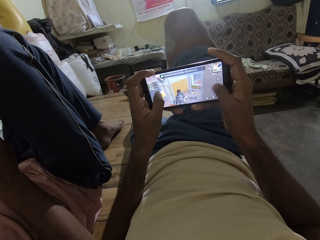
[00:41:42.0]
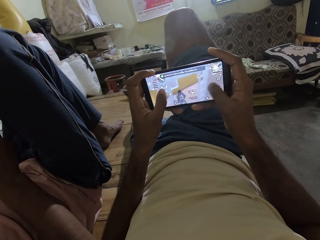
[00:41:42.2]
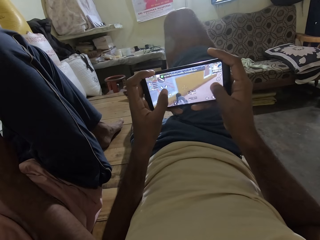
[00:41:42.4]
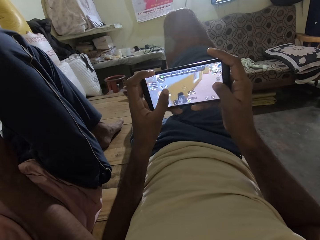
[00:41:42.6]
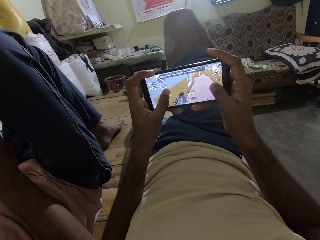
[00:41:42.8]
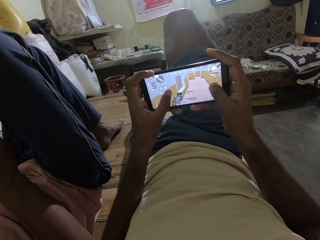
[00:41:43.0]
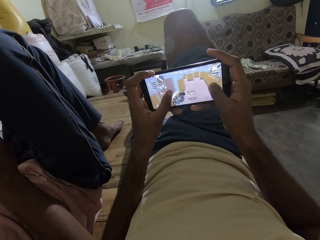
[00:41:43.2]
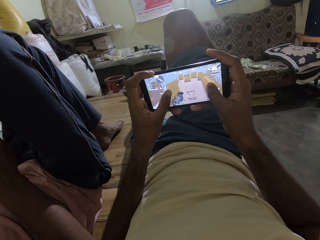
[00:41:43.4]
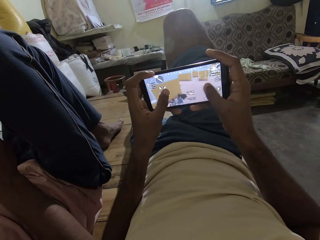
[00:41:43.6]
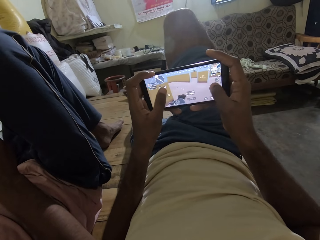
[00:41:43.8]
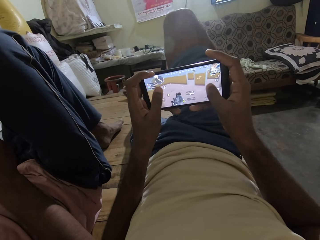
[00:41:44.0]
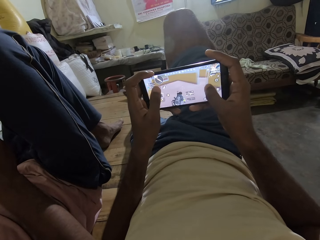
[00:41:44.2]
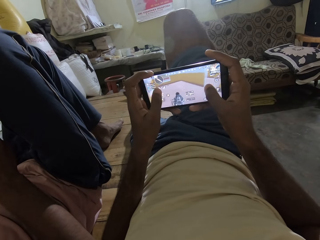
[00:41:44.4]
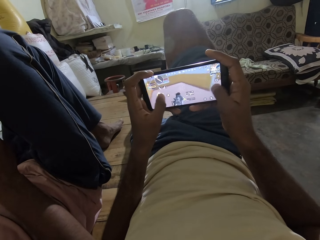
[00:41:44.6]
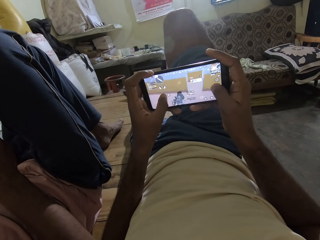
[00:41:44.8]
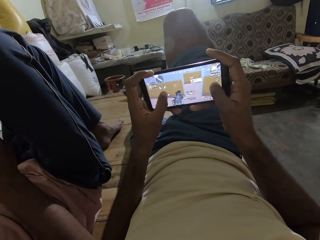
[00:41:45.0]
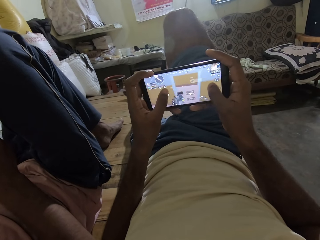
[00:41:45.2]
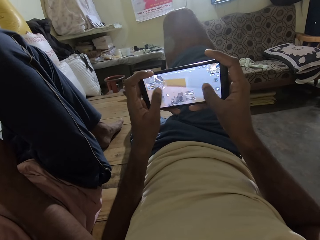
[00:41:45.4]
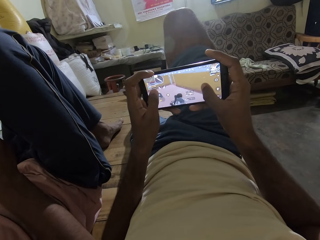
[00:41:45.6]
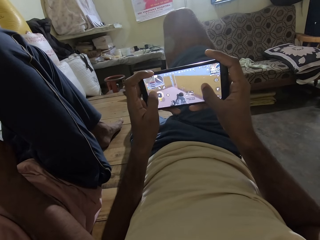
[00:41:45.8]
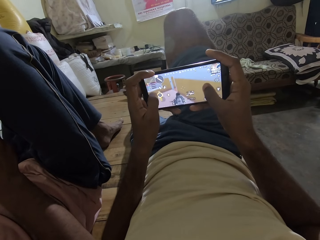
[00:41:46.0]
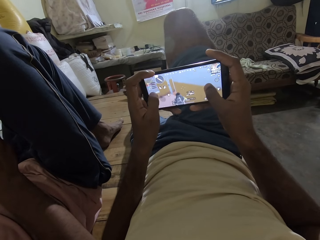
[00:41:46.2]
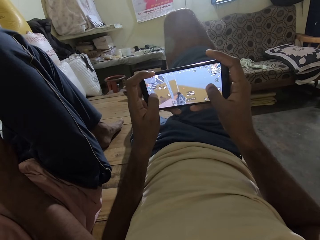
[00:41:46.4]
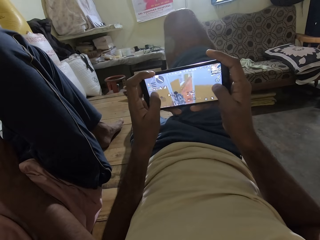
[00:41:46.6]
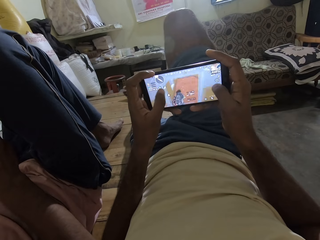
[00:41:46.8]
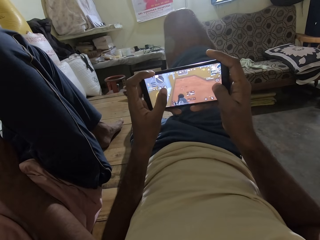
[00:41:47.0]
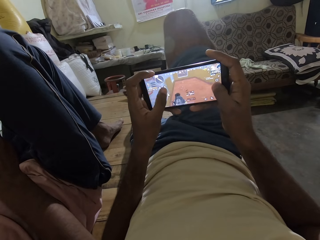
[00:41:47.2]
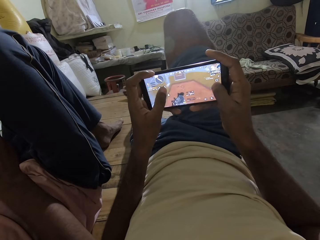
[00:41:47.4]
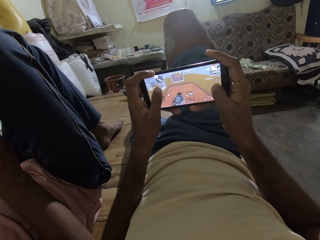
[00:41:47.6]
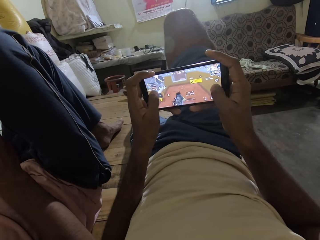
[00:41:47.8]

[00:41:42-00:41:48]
The man sleeps next to the camera wearer.

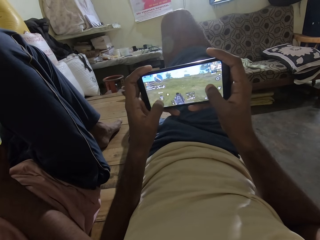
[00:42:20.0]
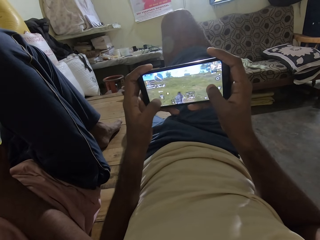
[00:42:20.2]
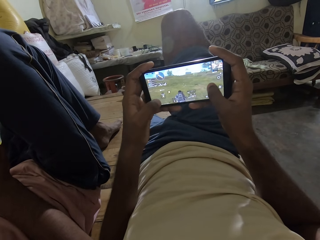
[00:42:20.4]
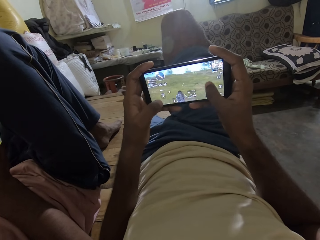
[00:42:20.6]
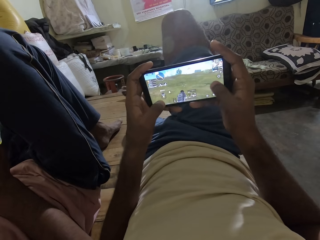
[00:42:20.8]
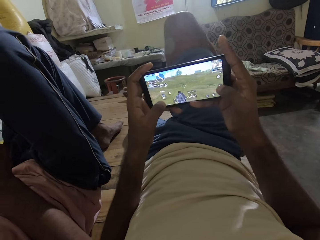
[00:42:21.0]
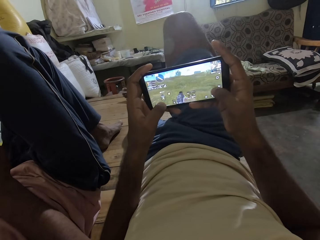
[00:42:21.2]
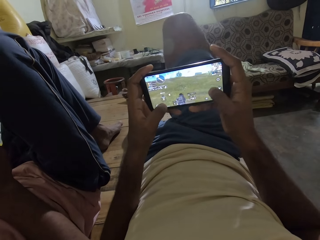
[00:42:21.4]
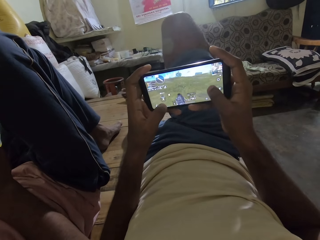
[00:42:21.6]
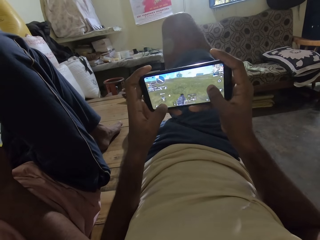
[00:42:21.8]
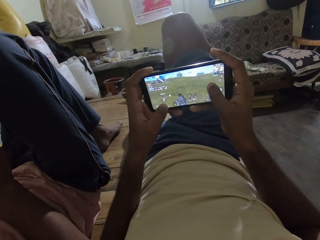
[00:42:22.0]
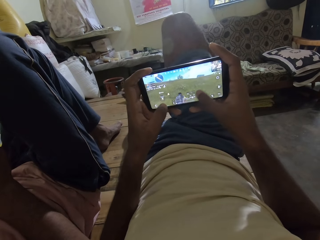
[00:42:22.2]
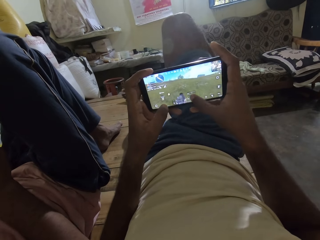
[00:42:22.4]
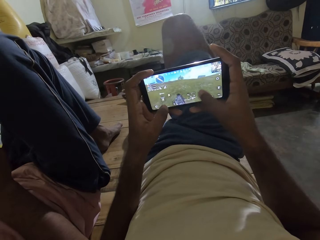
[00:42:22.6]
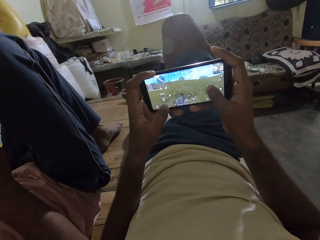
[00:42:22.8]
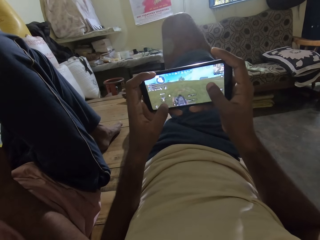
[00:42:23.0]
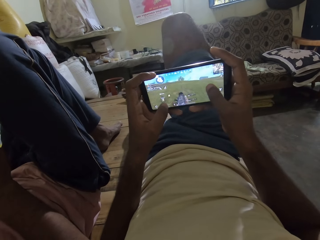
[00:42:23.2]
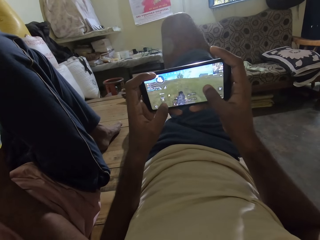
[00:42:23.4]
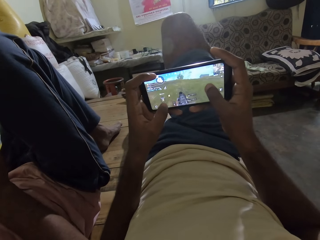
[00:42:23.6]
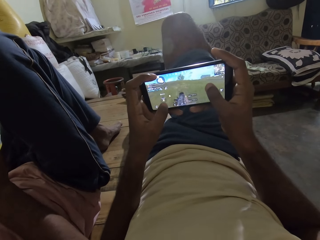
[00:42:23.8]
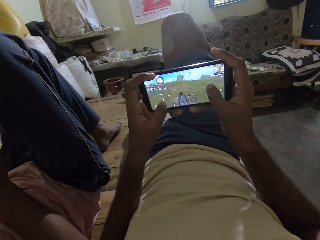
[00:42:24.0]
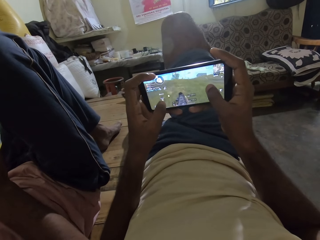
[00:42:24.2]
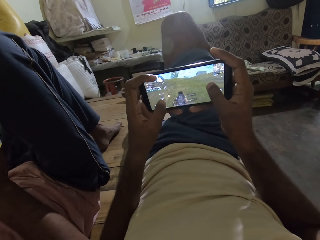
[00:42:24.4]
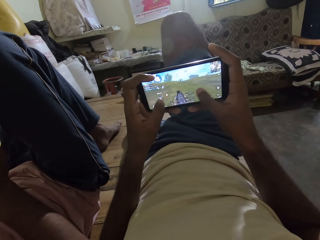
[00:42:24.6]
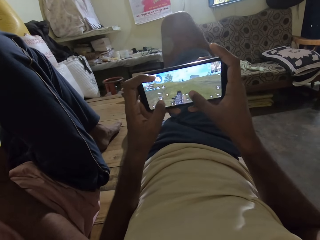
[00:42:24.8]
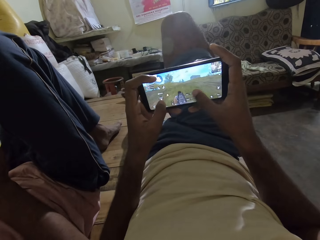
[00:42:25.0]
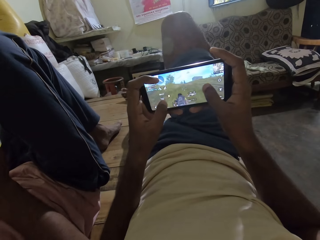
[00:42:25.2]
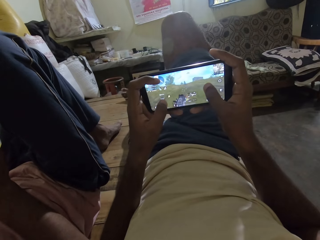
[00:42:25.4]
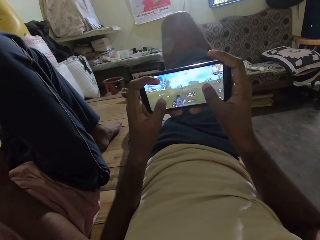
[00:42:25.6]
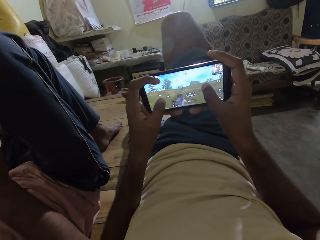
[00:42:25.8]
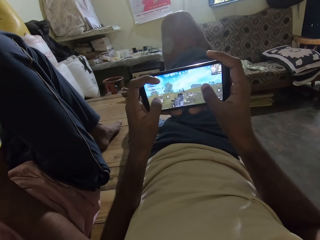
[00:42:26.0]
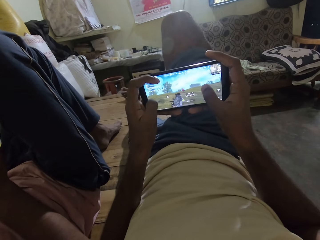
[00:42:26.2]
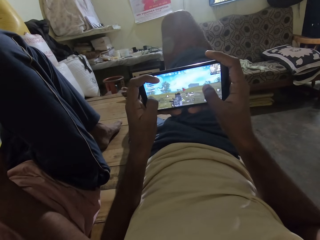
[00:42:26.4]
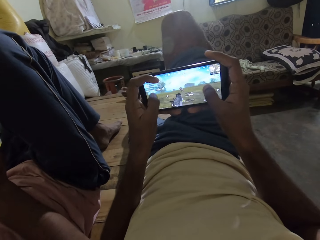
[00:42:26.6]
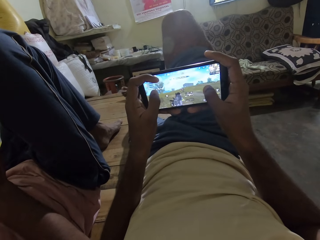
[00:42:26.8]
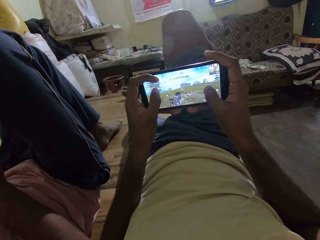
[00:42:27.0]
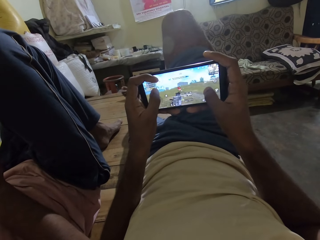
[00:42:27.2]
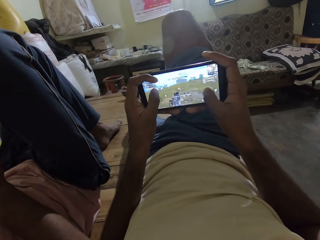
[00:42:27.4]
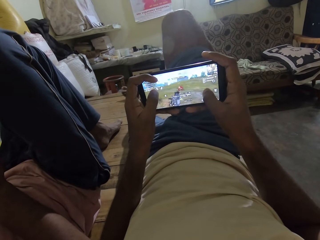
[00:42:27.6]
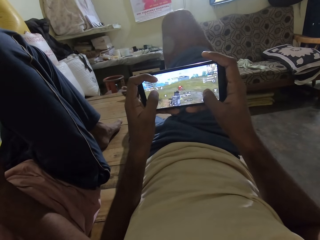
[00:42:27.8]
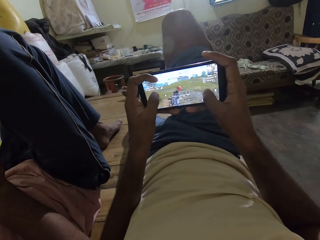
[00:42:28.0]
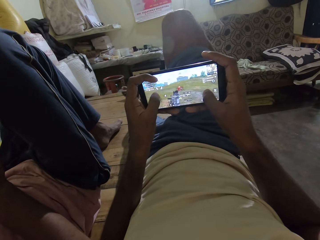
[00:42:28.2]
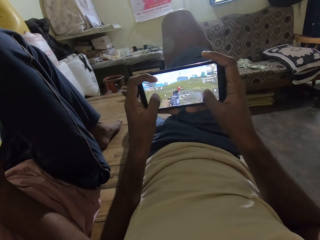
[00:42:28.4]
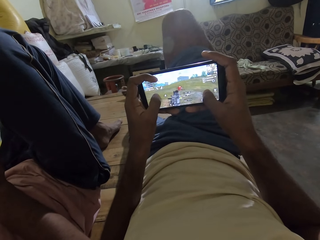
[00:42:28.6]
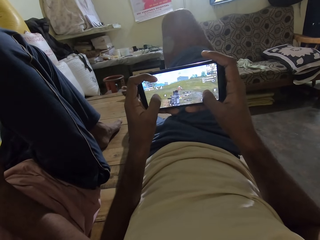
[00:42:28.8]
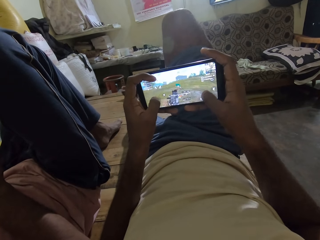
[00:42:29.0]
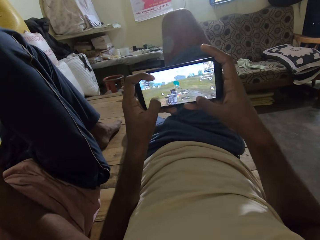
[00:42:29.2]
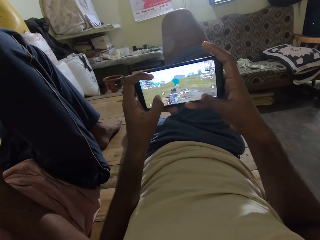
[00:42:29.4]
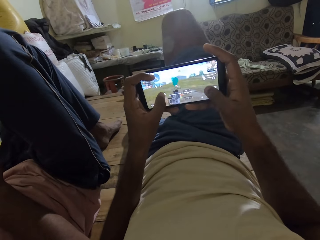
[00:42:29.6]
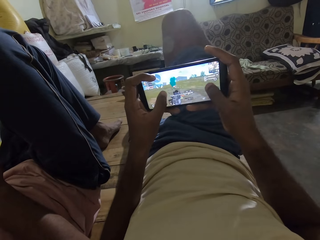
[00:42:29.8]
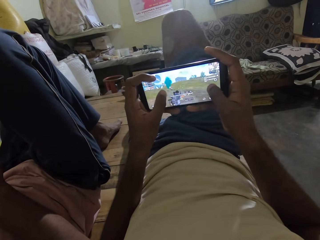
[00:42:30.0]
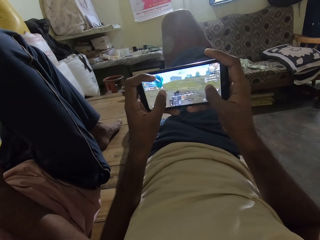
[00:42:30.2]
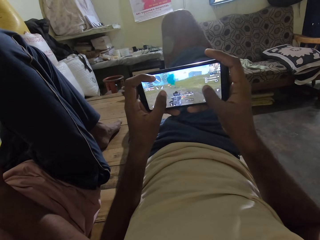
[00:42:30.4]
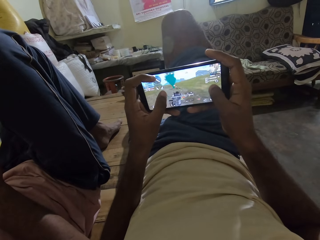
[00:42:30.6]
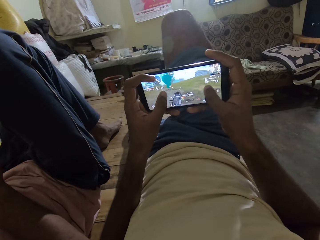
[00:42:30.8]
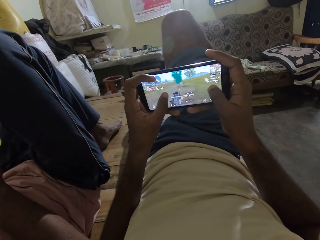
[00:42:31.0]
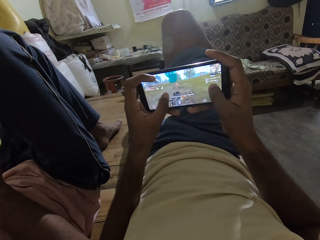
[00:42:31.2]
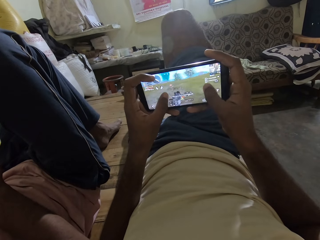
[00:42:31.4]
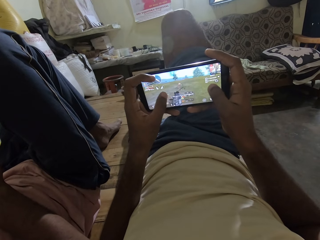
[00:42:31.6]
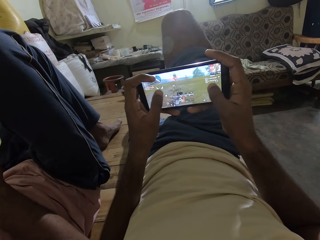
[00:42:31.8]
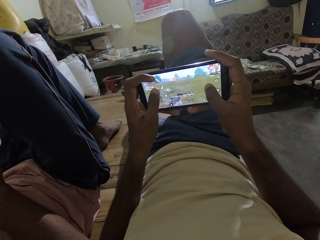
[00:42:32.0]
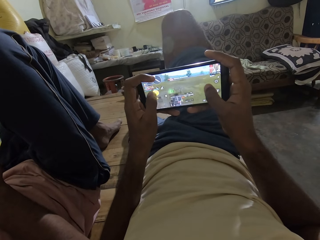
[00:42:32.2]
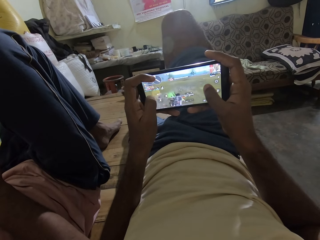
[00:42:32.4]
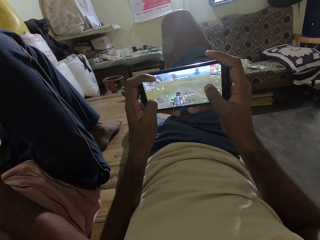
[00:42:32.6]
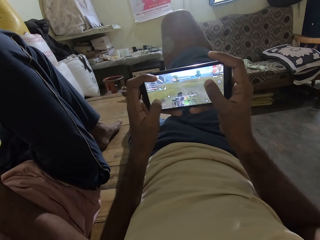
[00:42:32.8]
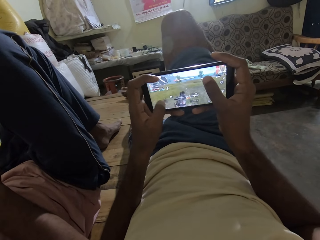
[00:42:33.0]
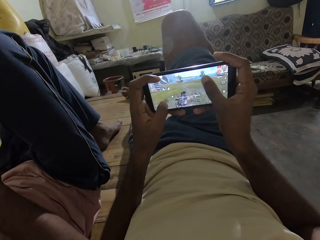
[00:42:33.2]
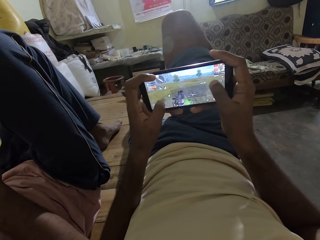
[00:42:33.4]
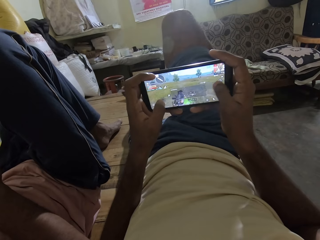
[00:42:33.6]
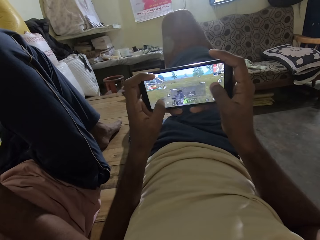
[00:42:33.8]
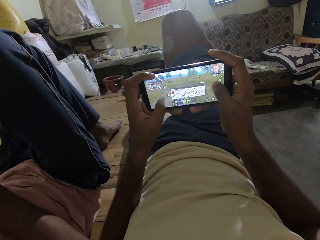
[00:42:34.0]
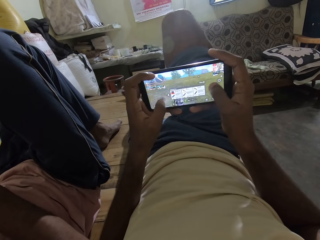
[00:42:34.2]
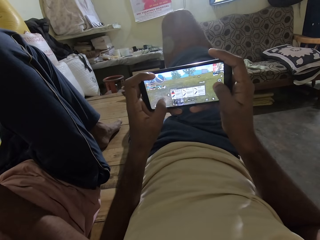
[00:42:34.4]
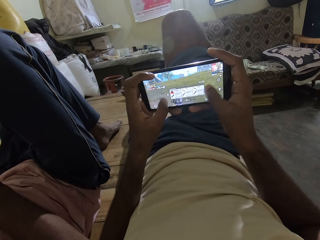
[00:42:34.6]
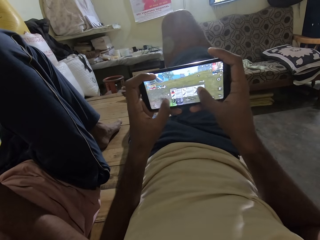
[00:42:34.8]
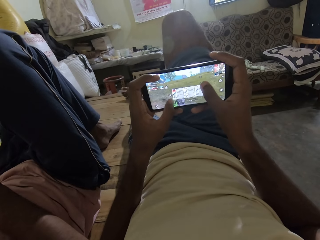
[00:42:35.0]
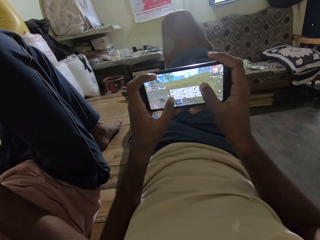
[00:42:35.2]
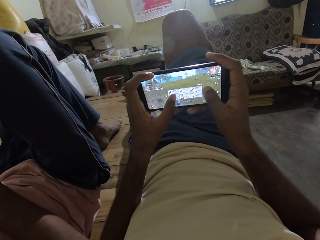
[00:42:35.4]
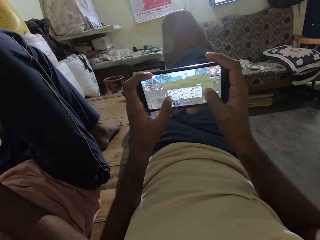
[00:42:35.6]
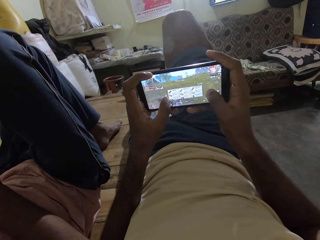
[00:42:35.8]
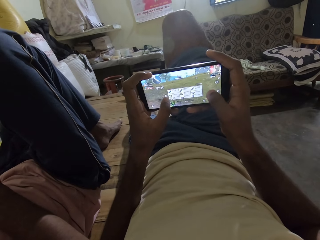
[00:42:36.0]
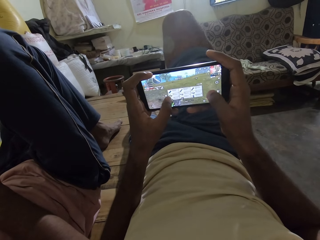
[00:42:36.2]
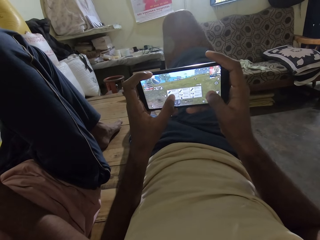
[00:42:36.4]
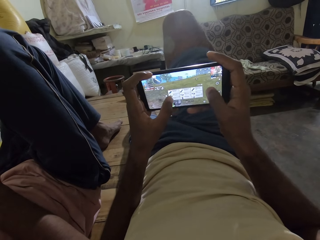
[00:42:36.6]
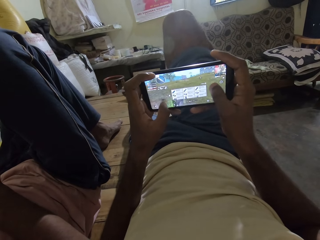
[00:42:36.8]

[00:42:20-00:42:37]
The camera wearer interacts with the man.
